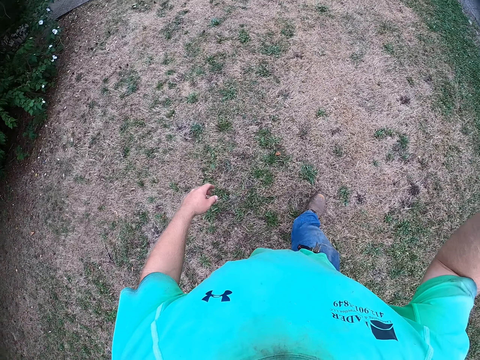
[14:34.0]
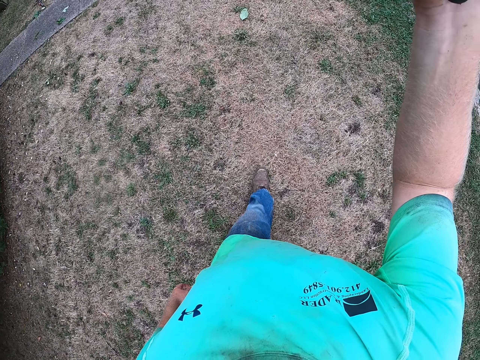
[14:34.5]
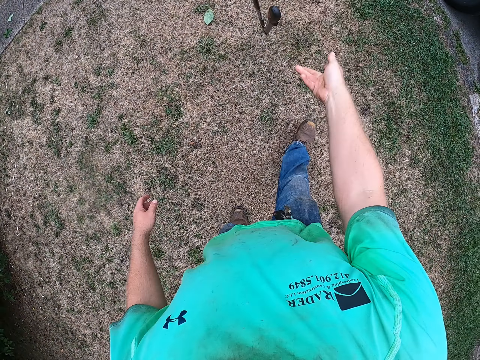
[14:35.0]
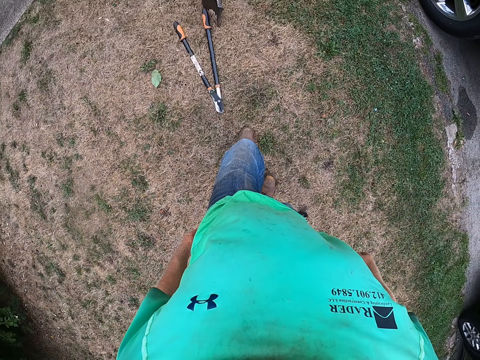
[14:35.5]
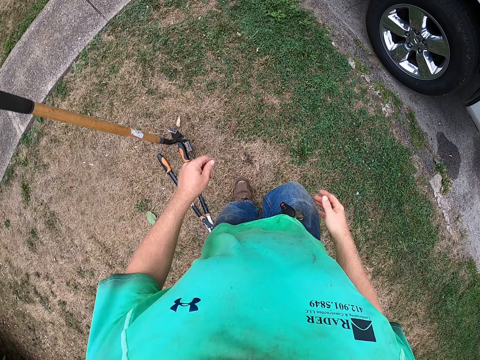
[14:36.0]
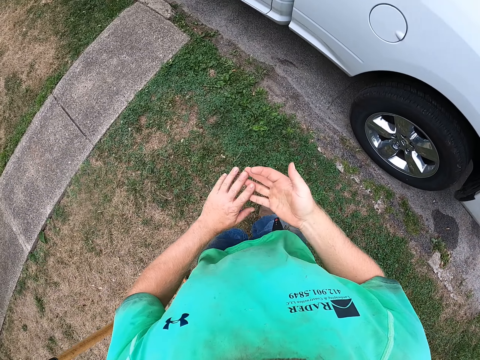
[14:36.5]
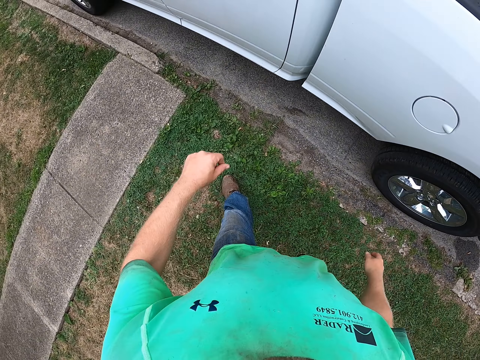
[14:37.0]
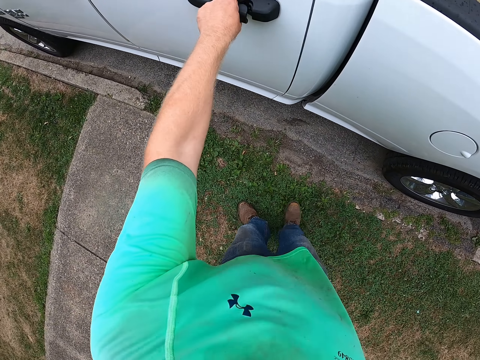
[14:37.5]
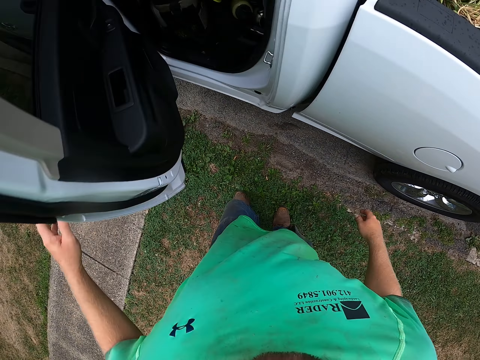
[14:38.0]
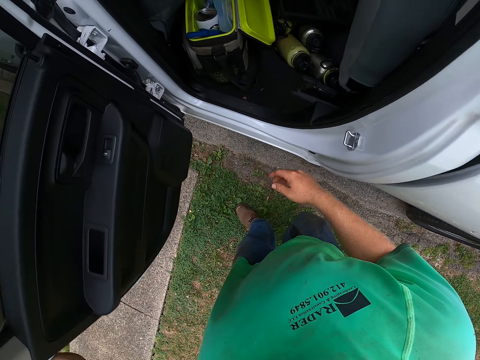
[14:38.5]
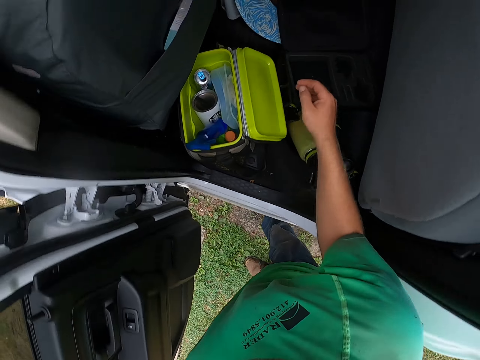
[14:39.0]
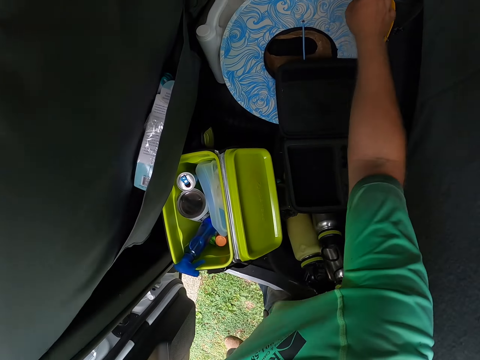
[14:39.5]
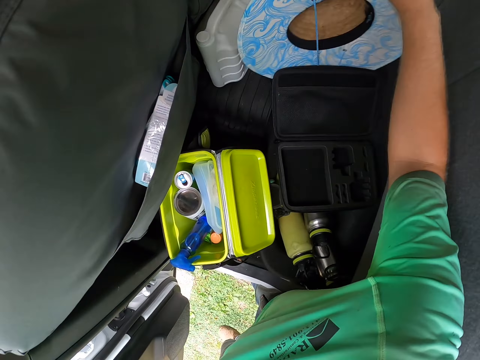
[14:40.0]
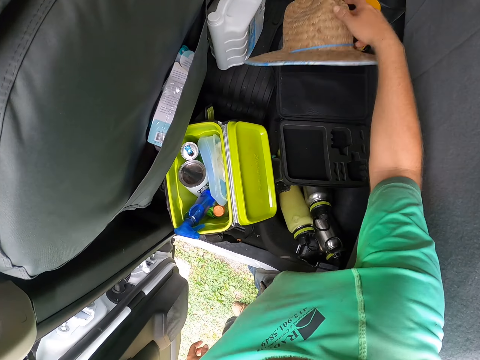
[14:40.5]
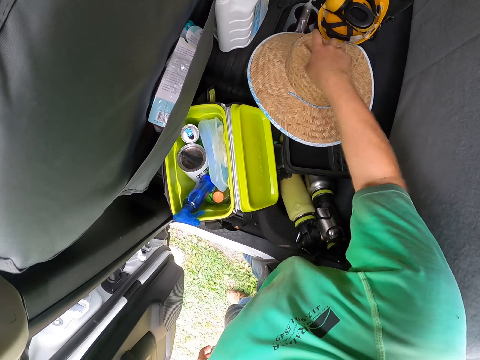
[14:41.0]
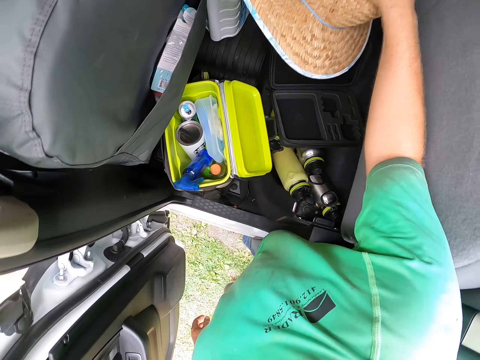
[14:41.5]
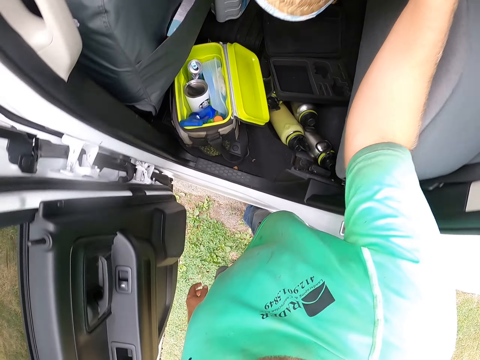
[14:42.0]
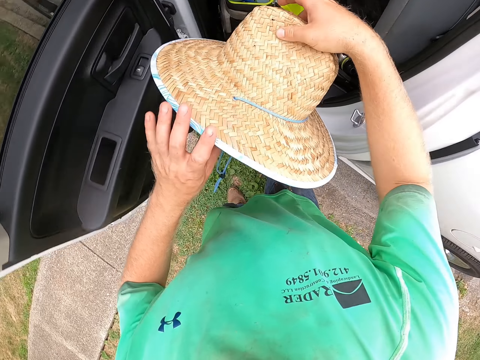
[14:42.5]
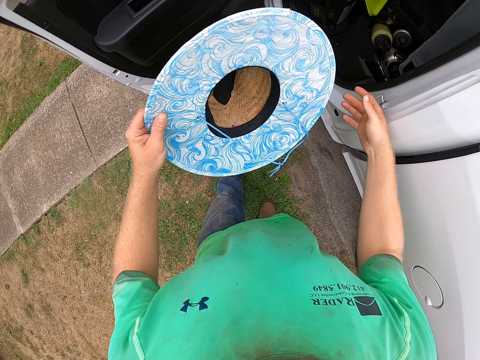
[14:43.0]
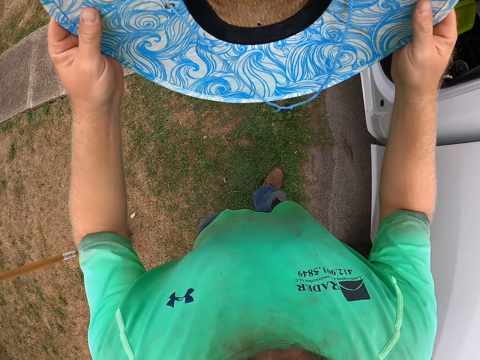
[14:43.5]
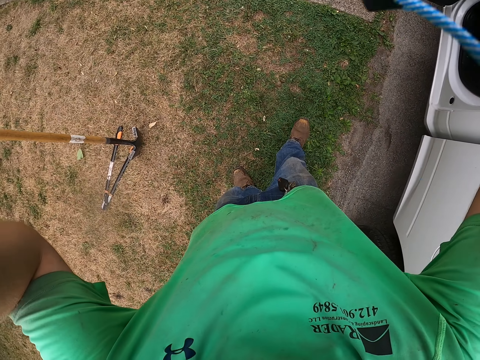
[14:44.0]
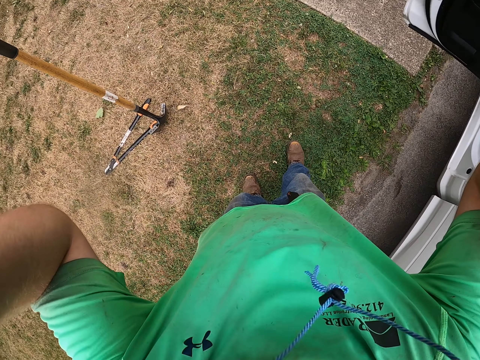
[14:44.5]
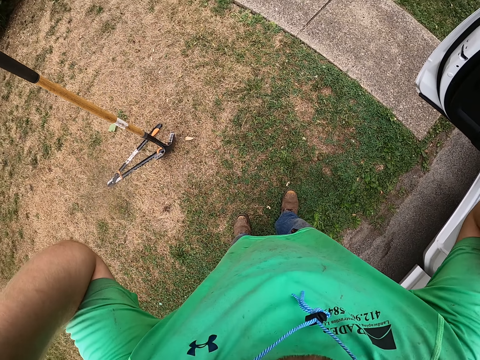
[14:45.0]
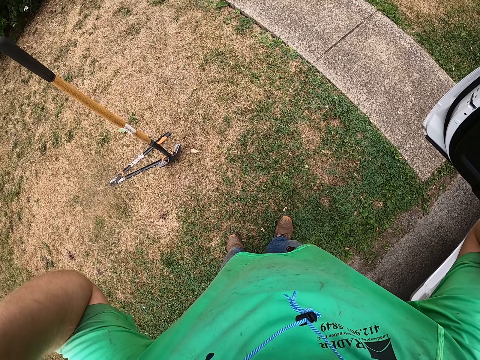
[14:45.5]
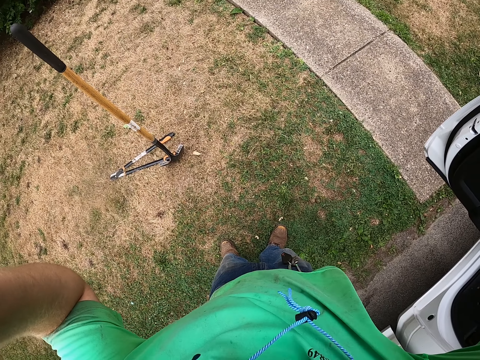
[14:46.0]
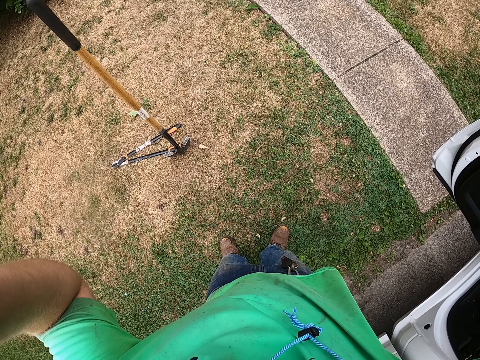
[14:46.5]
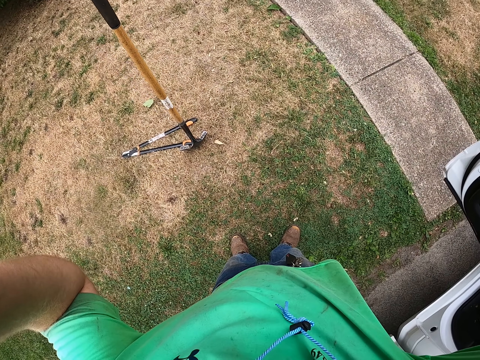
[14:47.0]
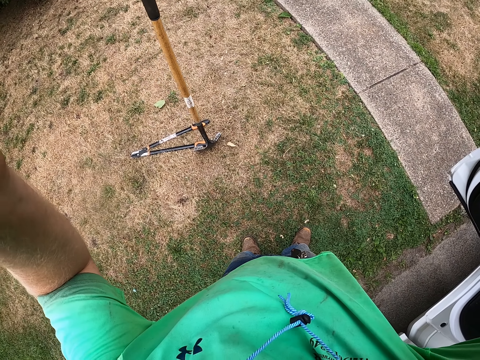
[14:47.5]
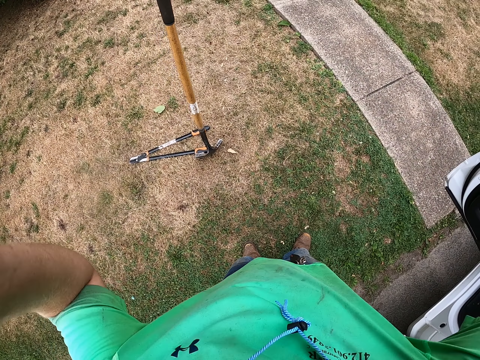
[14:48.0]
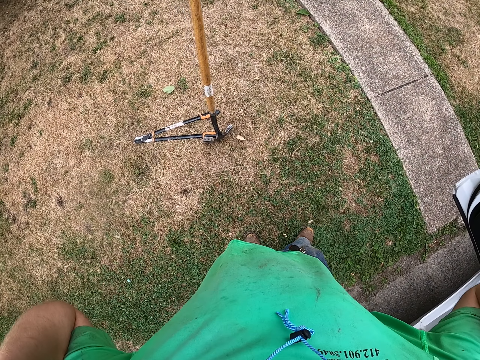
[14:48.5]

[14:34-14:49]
The camera wearer drops the shear on the ground with his right hand. He walks around the garden. He rubs his hands together. He opens a pickup truck door with his left hand. He picks a hat from the pickup truck with his right hand. He holds the hat with his left hand. He lifts the hat towards his head with his hands. He wears the hat.

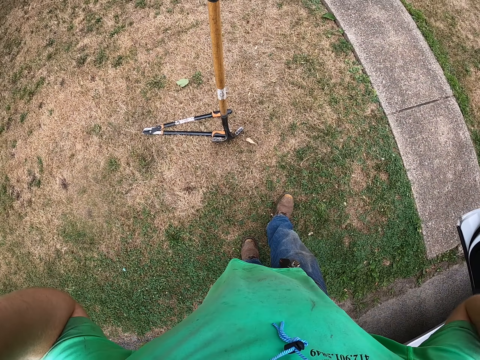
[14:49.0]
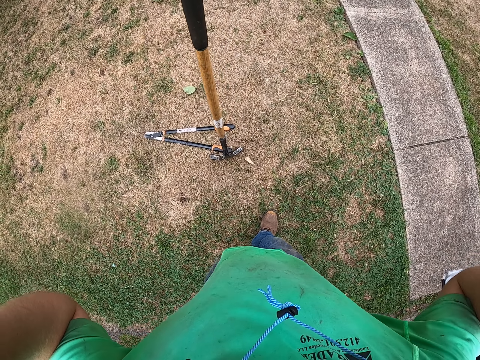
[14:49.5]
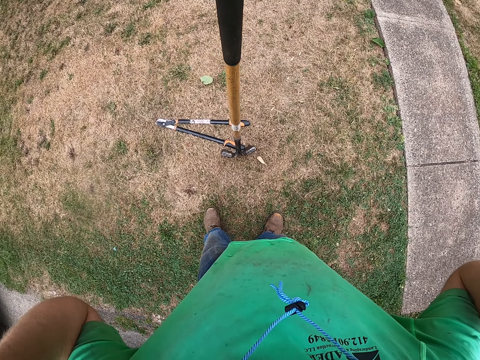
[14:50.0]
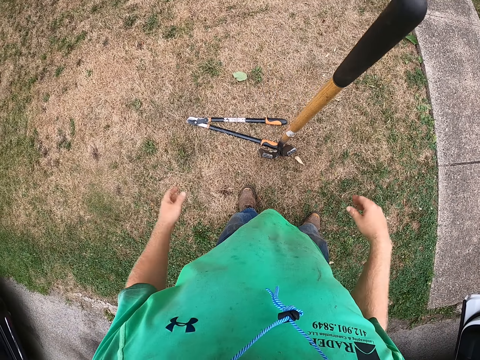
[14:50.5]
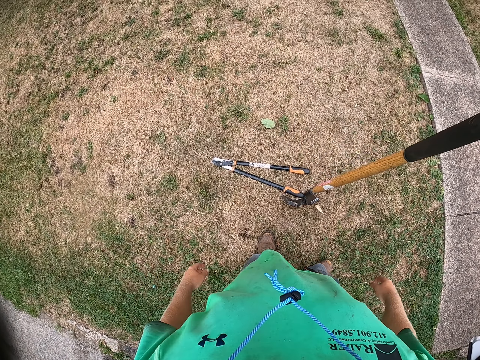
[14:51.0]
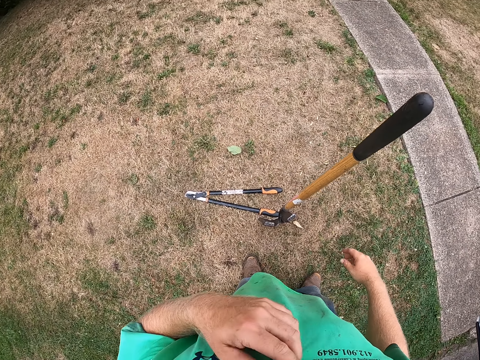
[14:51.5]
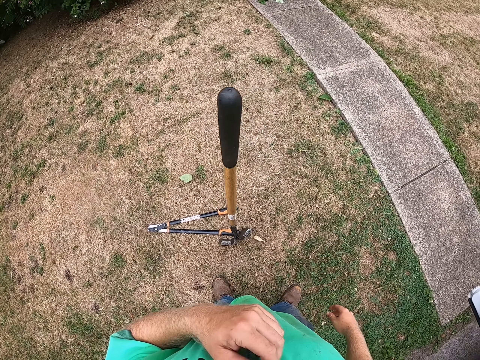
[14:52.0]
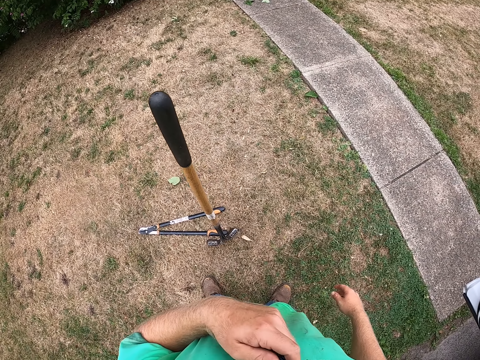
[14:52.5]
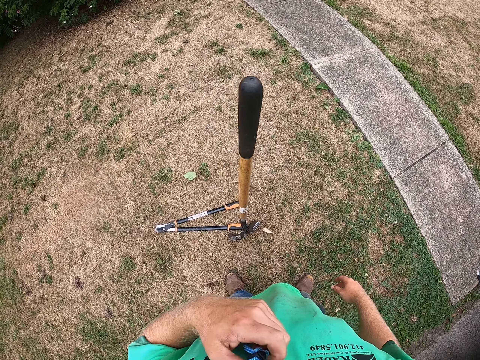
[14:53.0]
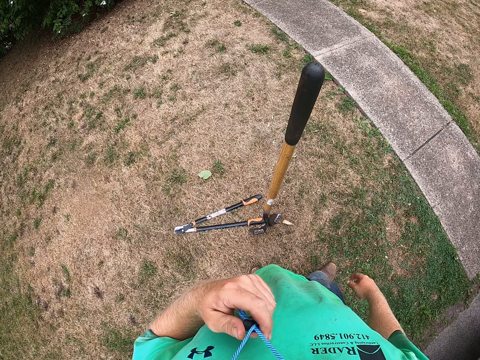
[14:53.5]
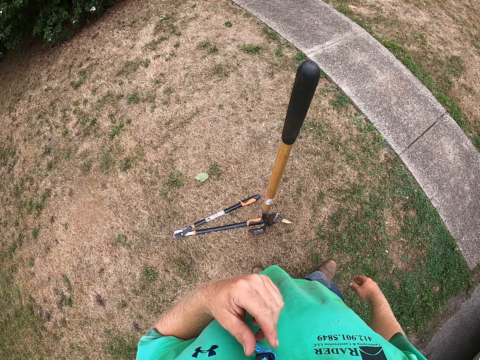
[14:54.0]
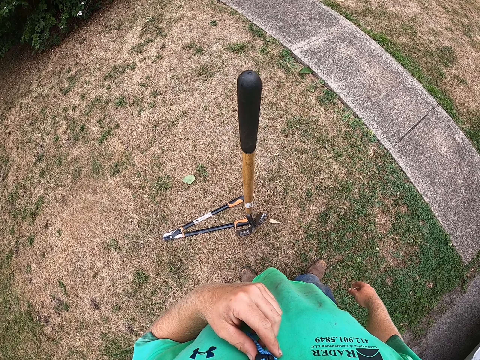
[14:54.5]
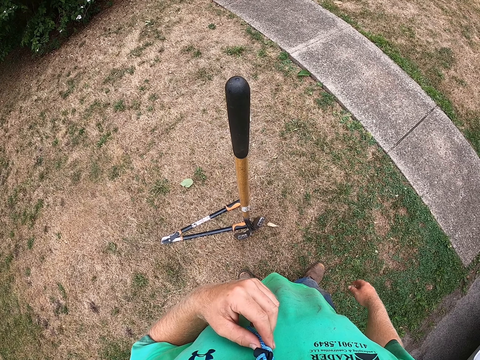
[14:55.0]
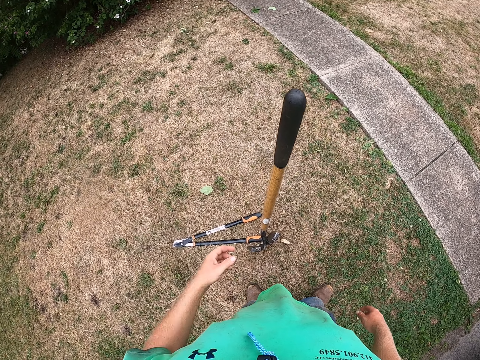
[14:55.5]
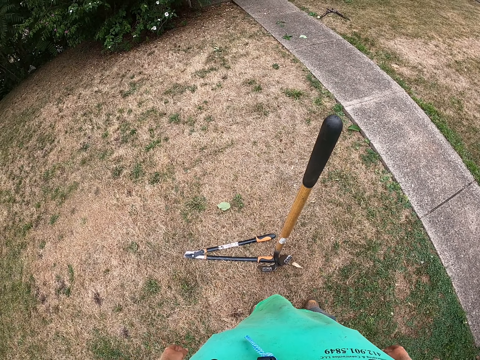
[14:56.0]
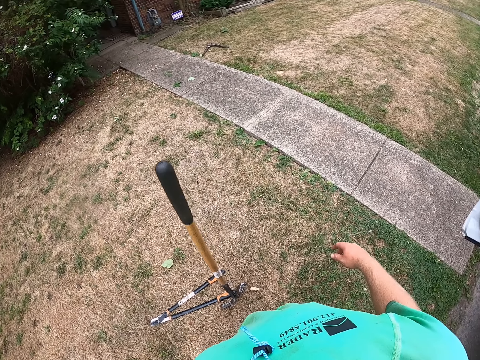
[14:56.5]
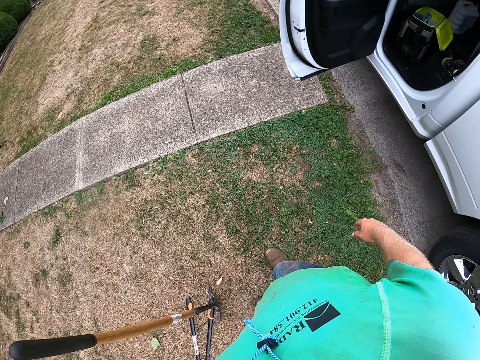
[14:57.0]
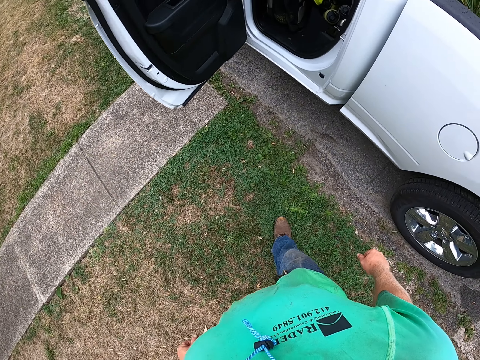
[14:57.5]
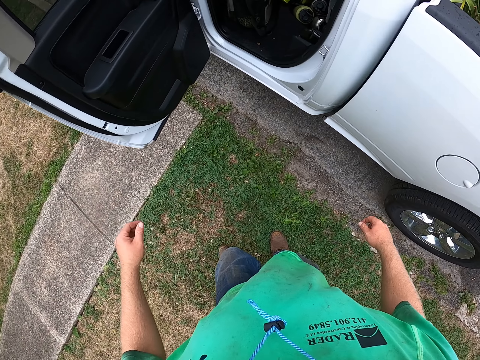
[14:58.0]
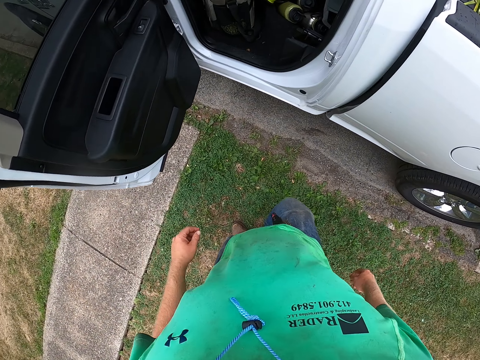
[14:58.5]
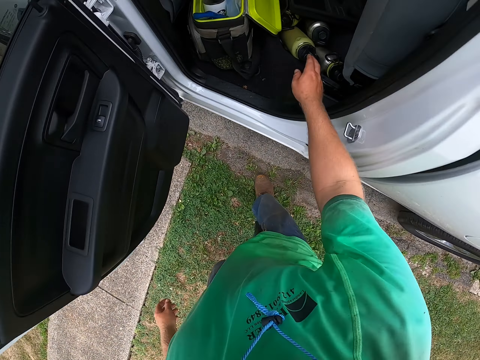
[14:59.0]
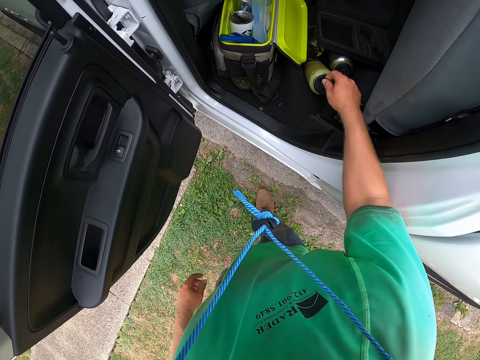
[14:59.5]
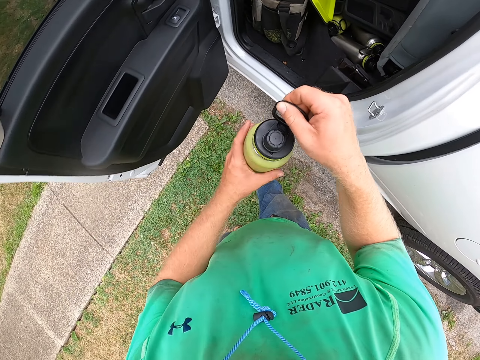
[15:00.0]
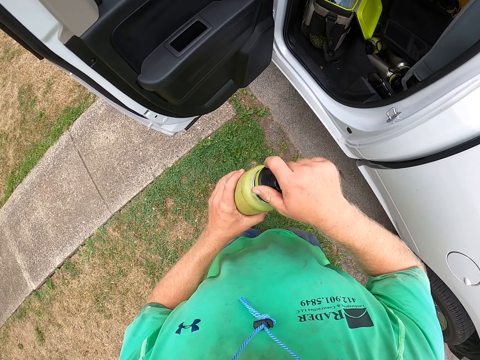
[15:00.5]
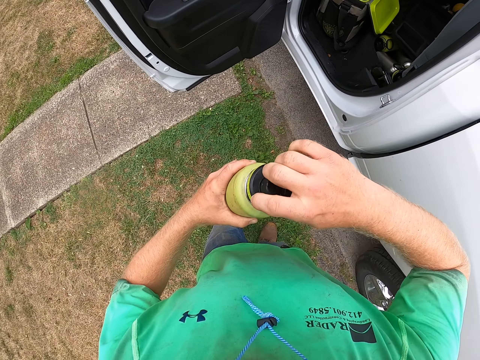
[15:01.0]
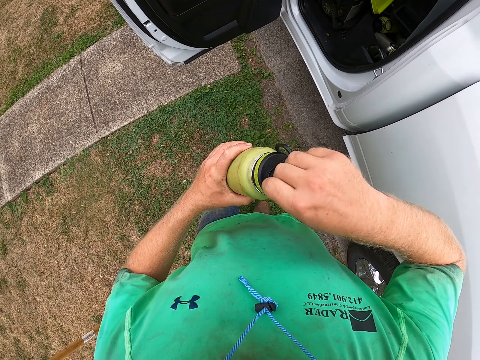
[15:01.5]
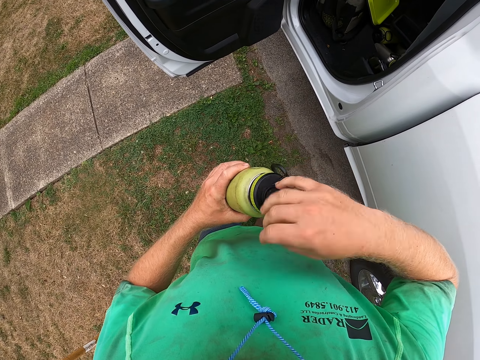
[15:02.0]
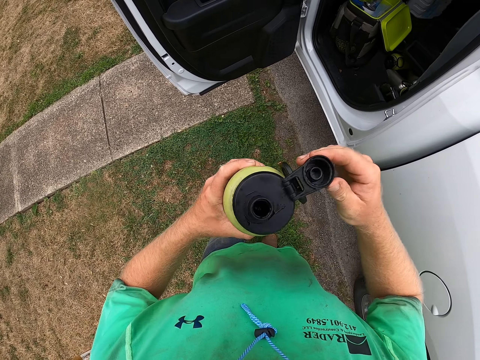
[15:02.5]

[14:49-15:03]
The camera wearer looks around the garden. He holds the rope on the hat with his left hand. He picks a water bottle from the pickup truck with his right hand. He passes the water bottle from his right hand to his left hand. He opens the water bottle in his left hand with his right hand.
